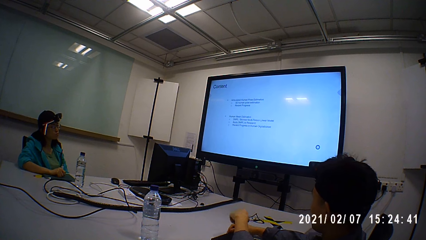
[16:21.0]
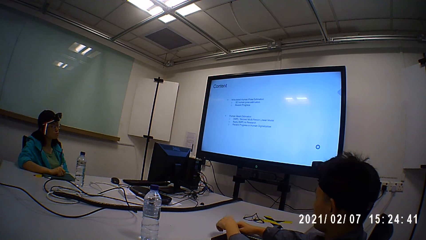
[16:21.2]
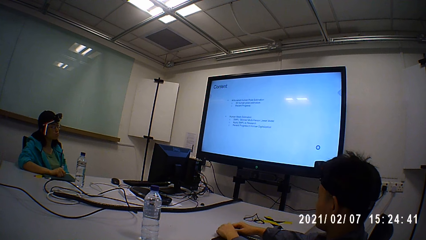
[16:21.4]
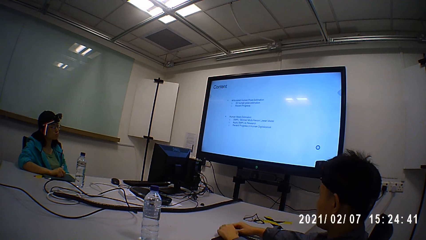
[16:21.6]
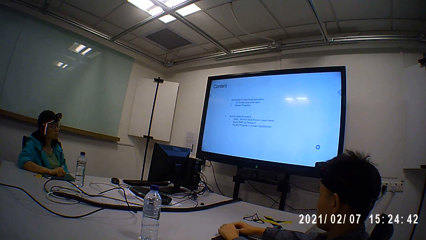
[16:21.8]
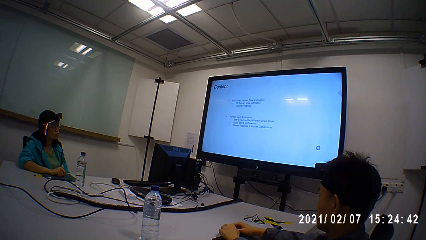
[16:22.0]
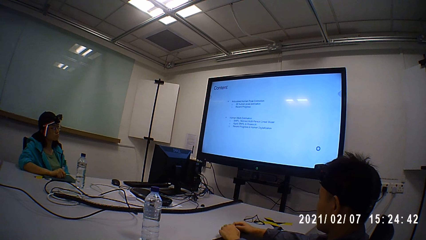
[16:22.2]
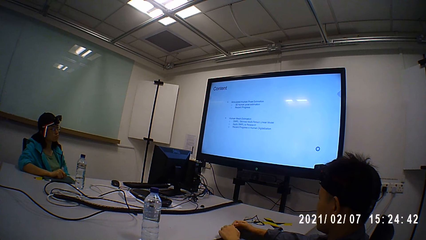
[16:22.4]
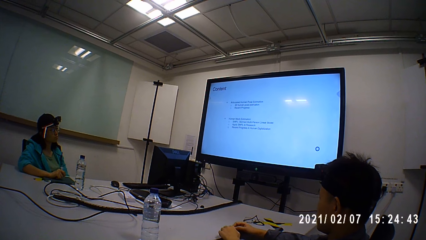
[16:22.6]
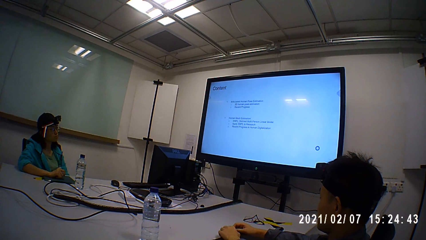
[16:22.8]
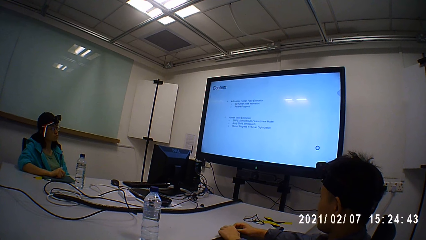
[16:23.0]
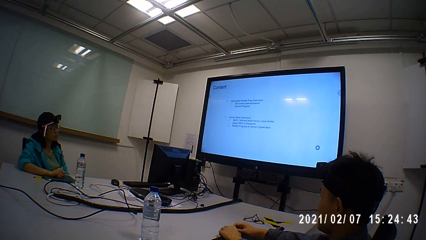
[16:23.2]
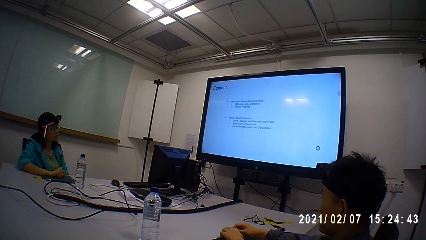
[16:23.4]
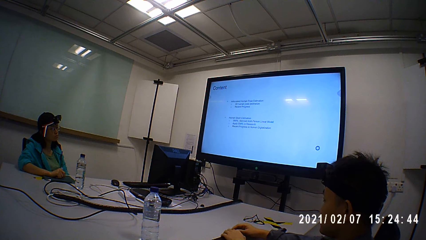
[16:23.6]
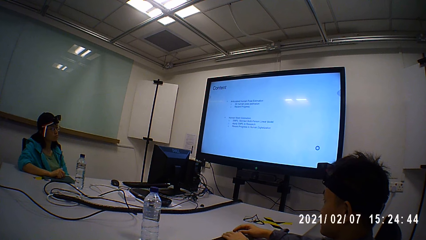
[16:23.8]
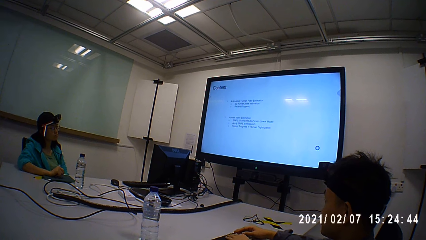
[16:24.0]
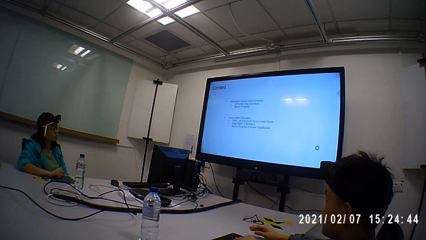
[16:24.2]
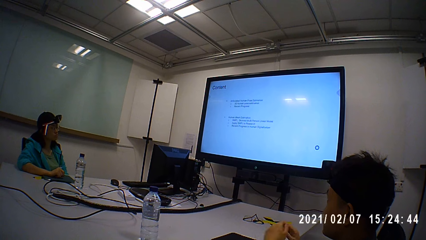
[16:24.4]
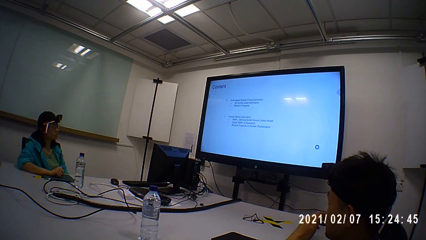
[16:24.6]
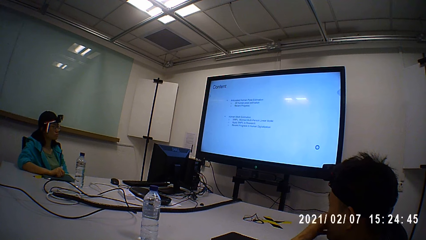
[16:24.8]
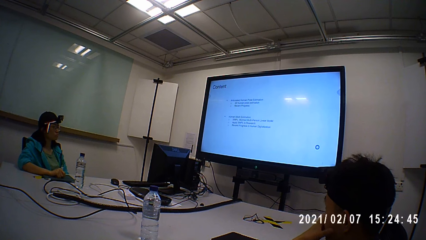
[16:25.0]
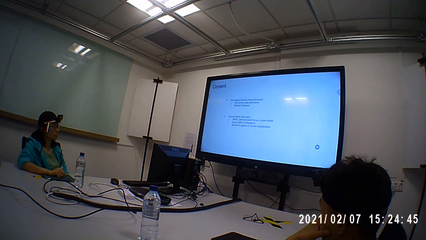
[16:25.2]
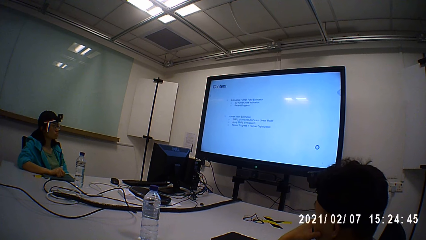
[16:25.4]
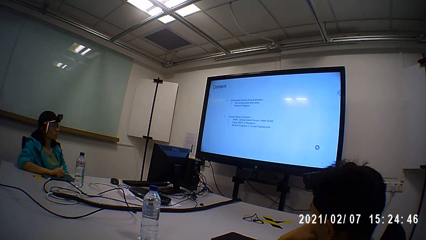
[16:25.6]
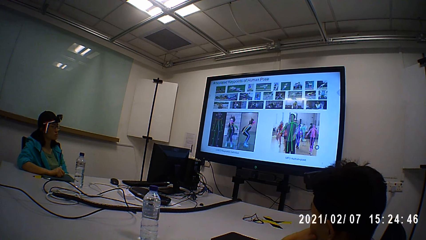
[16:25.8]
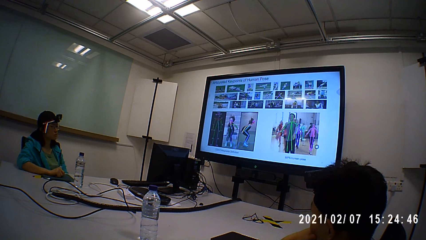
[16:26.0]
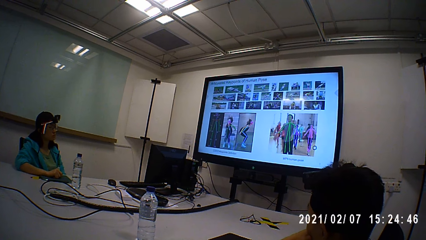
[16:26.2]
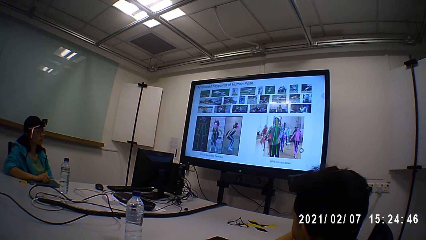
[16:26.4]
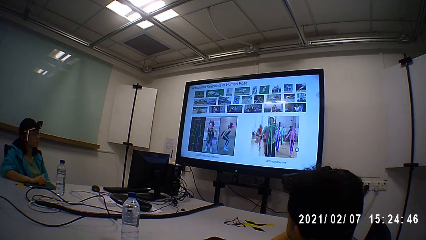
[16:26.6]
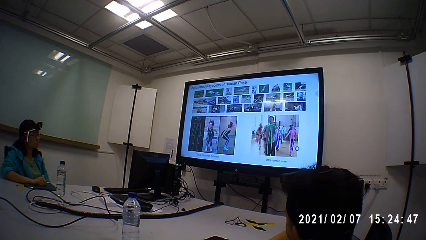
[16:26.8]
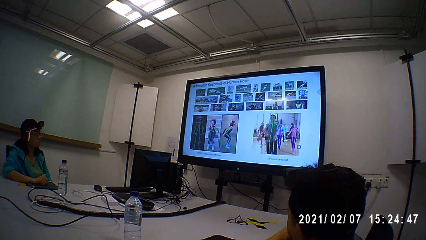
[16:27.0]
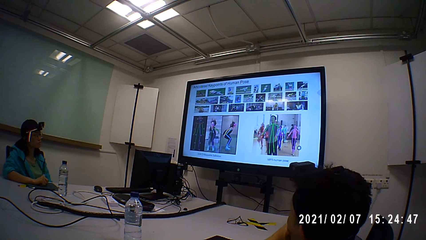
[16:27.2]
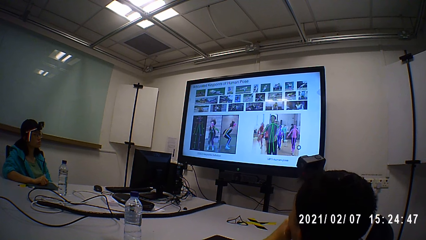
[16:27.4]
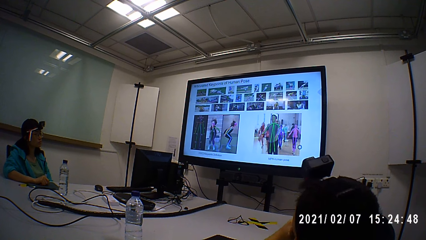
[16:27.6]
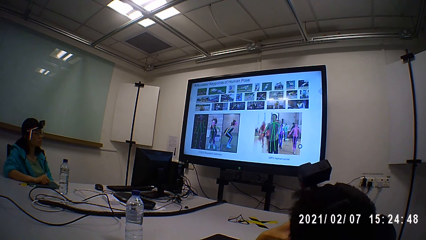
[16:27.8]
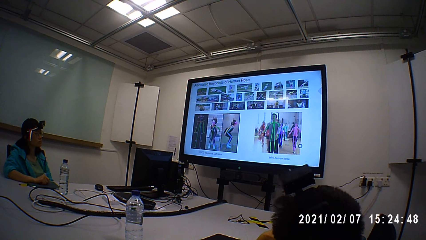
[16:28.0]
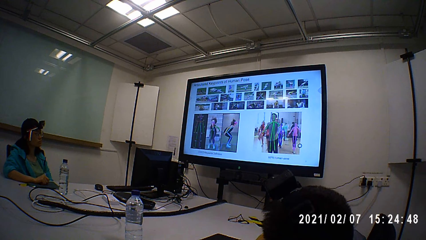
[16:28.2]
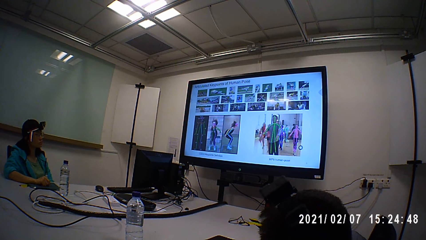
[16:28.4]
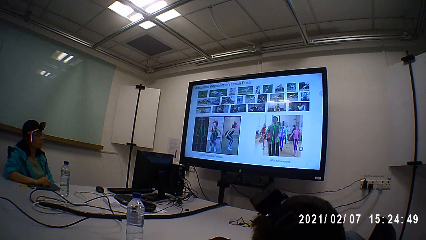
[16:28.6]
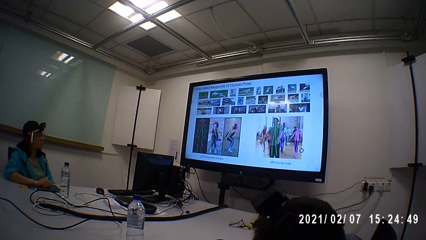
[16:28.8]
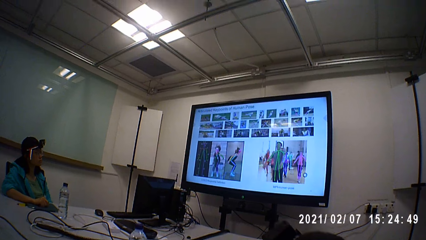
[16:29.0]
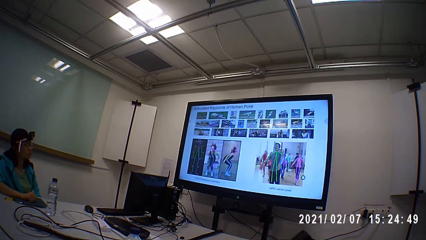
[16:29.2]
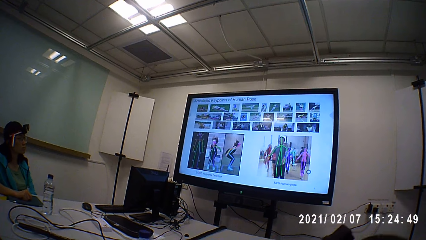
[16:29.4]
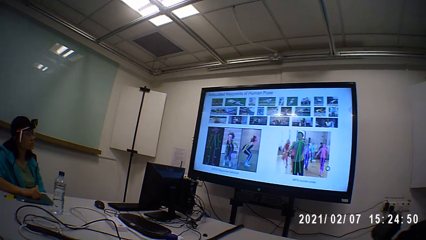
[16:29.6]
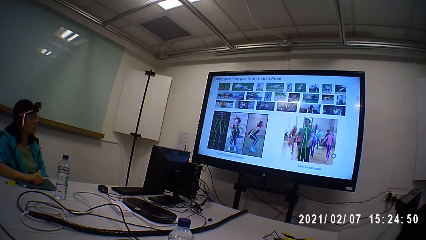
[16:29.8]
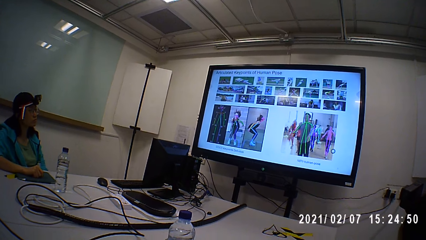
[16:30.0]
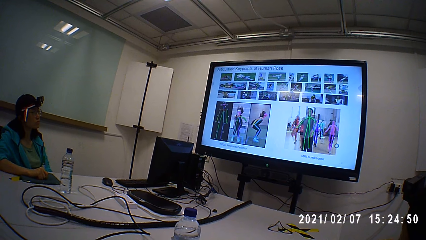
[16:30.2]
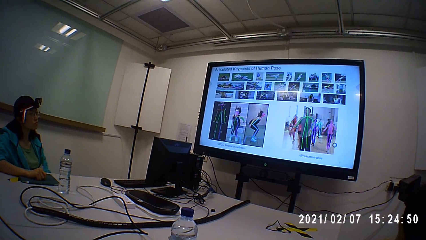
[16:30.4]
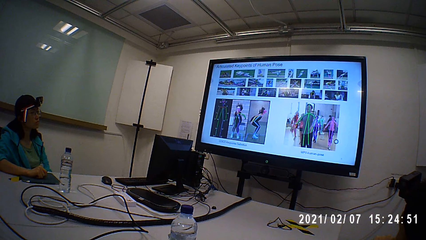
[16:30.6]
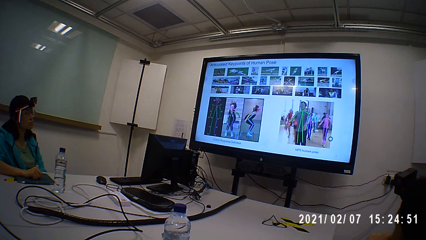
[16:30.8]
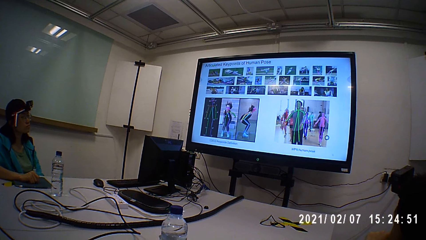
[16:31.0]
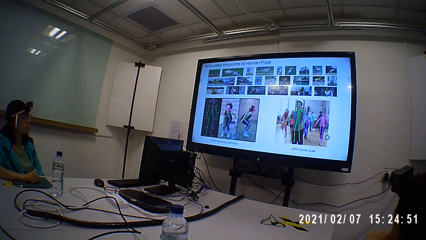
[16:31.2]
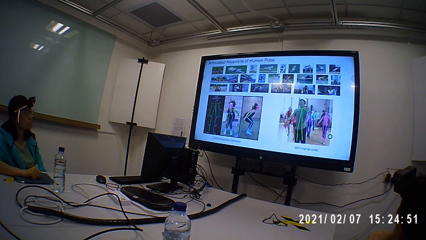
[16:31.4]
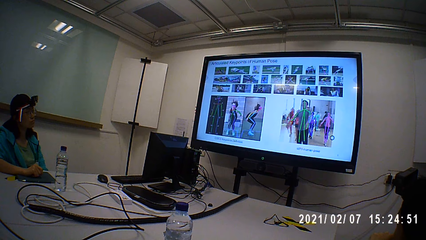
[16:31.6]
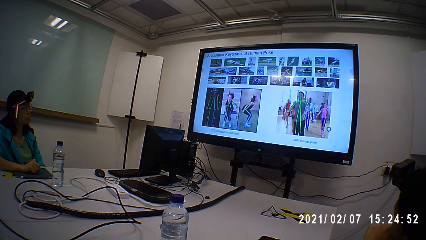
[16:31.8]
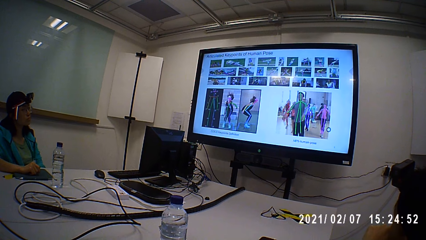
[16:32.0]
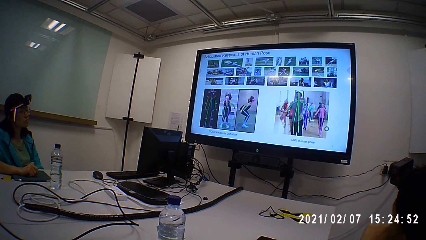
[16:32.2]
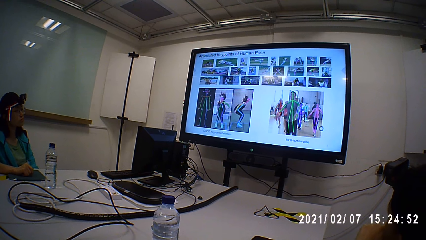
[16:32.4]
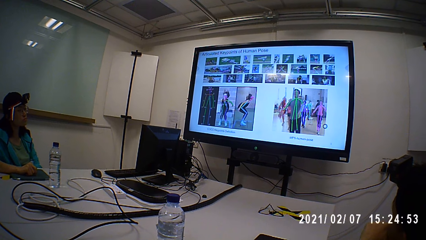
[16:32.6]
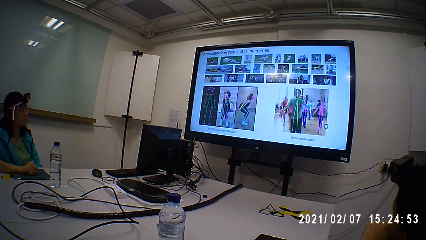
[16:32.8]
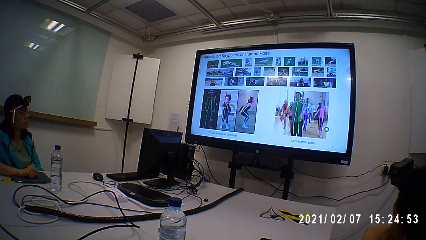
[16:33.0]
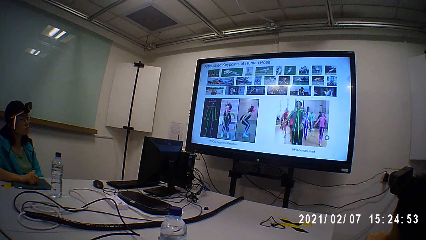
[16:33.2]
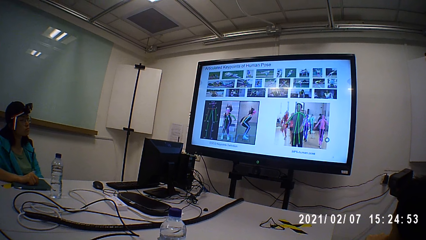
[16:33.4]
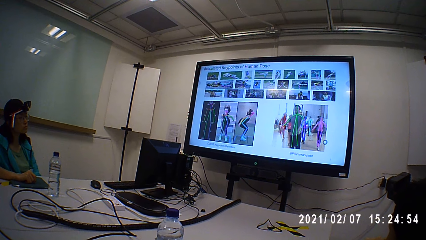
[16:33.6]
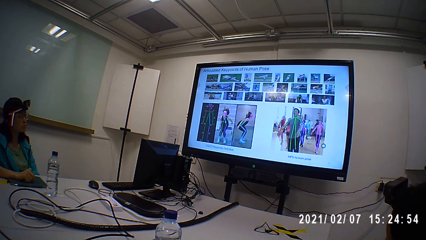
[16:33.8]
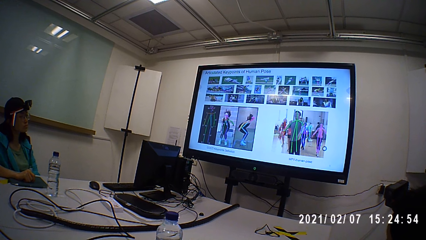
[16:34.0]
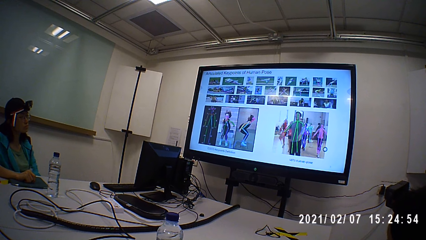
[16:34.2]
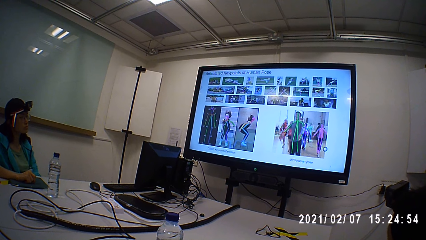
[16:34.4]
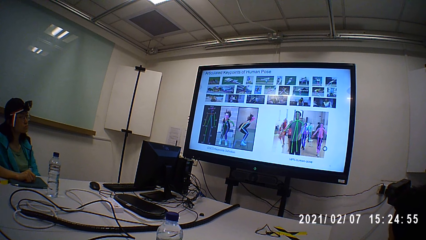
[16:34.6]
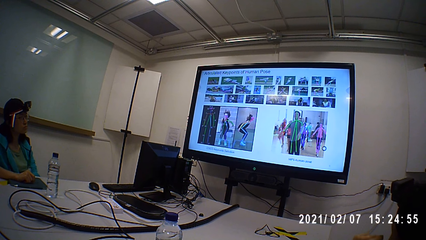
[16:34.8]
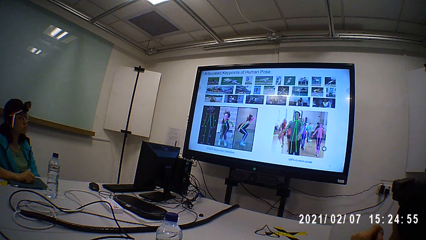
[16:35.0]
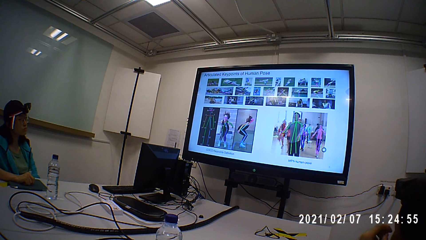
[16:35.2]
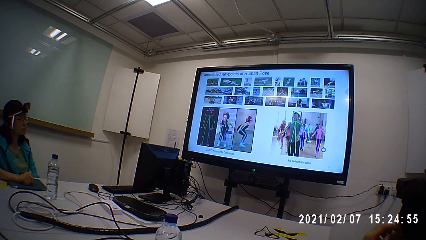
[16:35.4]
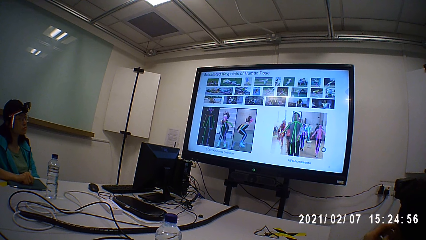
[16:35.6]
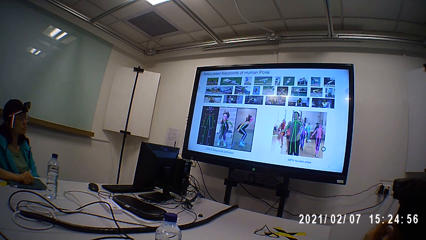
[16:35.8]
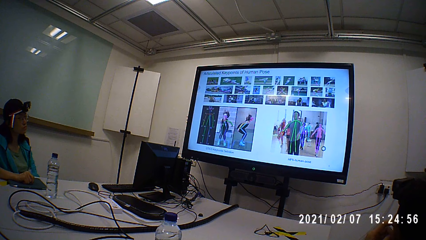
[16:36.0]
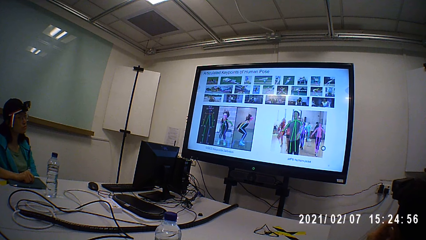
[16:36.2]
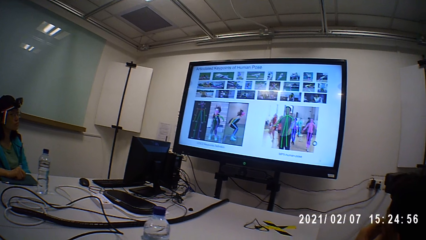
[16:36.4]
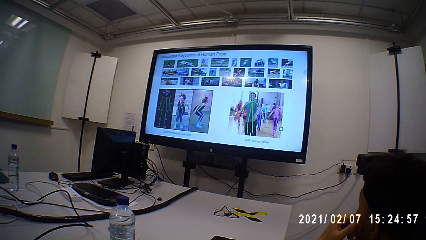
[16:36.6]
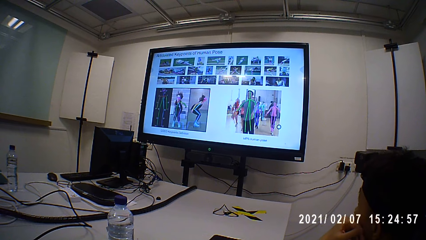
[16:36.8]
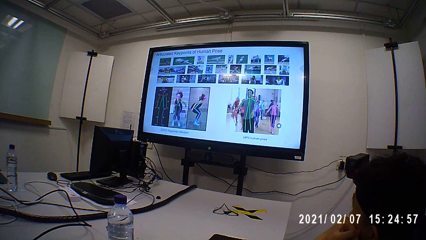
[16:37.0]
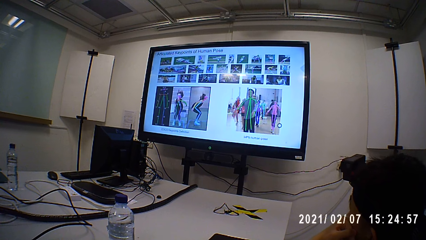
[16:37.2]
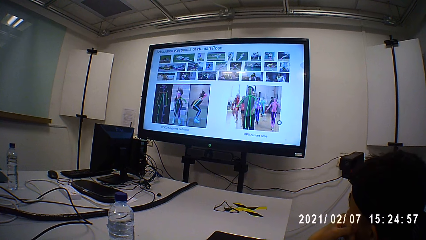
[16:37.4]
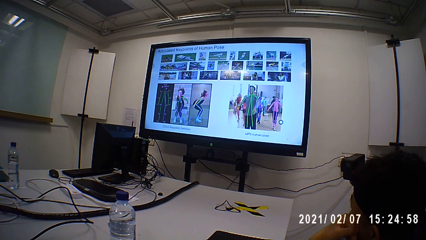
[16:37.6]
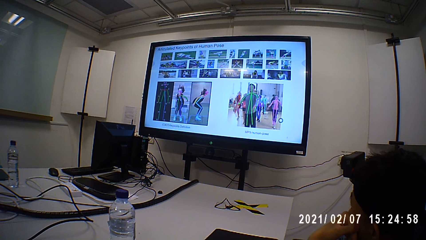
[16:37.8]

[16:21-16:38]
A person touches the tablet. Another person looks at the TV. The camera wearer looks at the TV.
